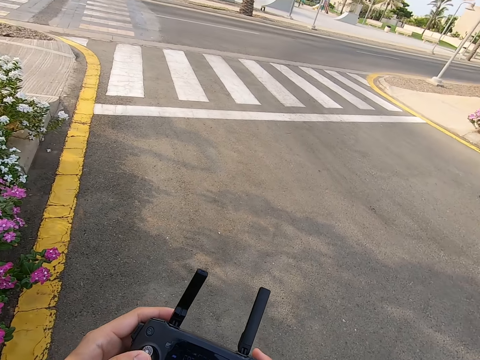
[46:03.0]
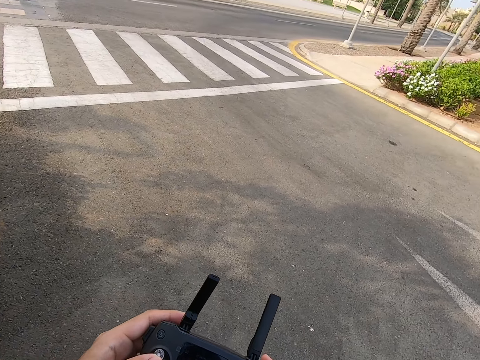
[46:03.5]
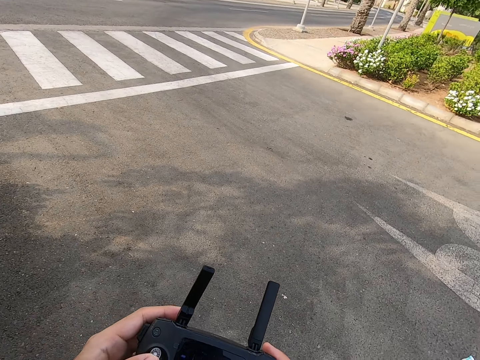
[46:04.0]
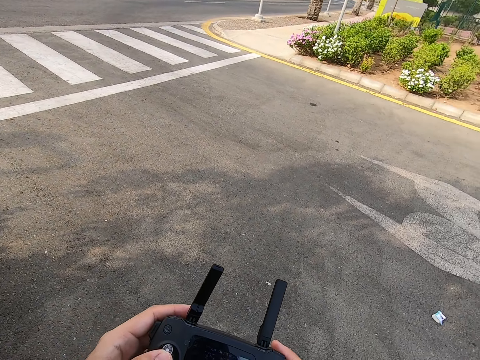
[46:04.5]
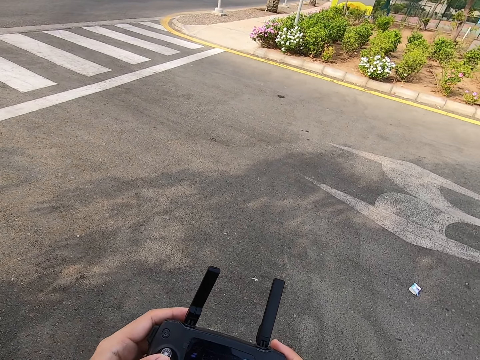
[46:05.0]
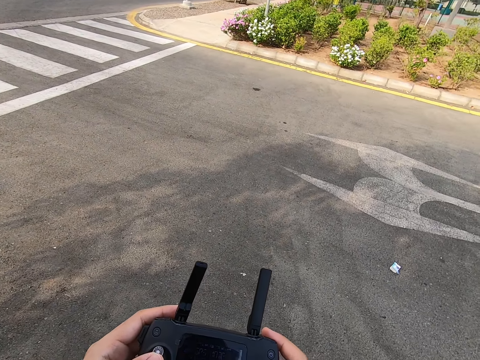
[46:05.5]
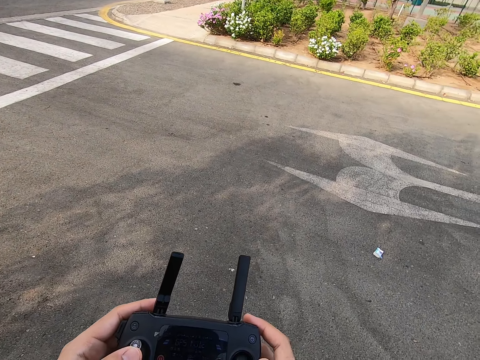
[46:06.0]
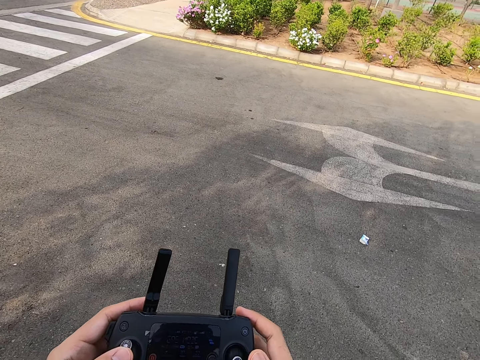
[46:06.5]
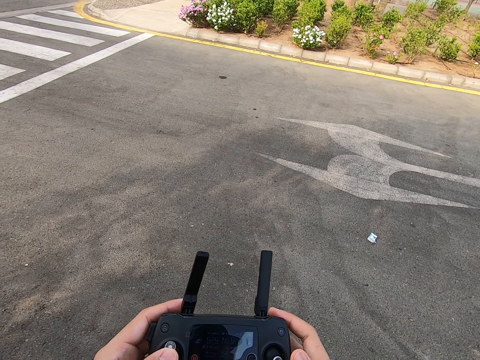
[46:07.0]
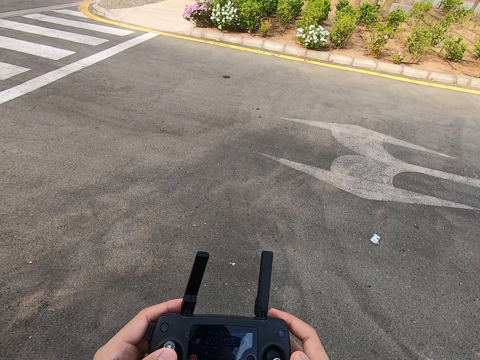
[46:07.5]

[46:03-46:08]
The camera wearer presses the drone controller.

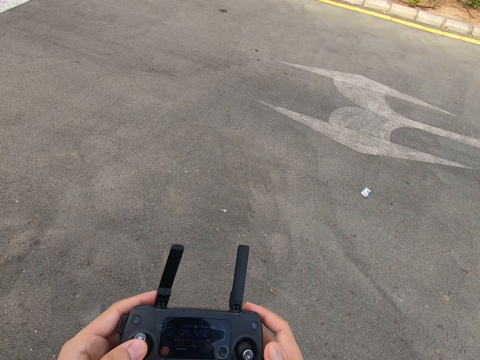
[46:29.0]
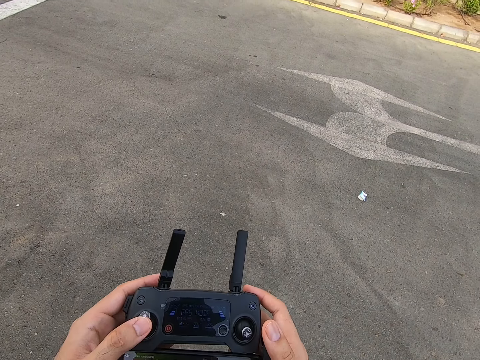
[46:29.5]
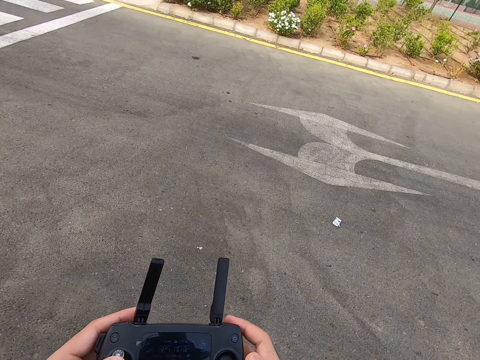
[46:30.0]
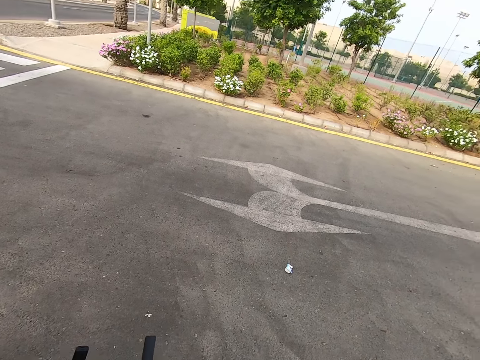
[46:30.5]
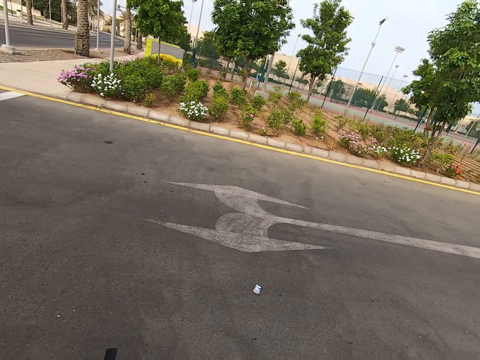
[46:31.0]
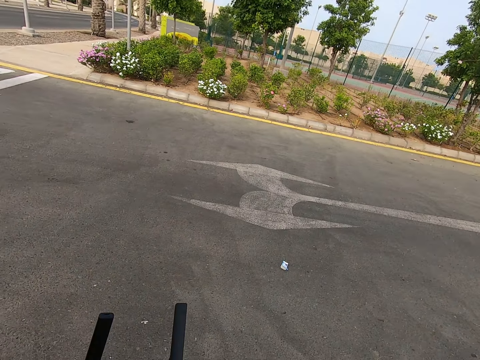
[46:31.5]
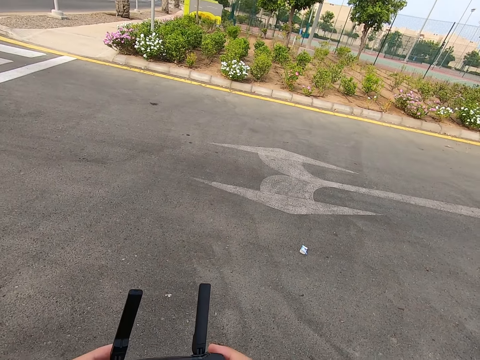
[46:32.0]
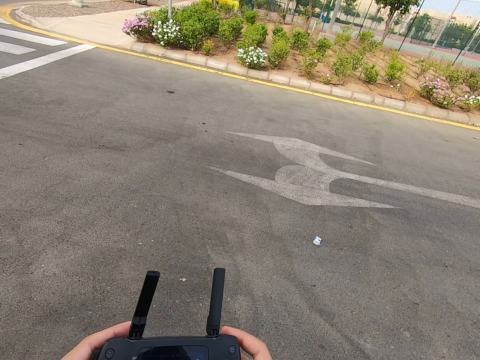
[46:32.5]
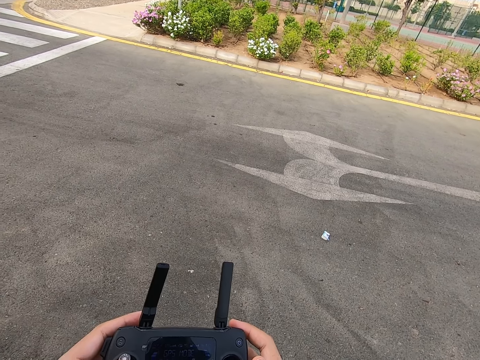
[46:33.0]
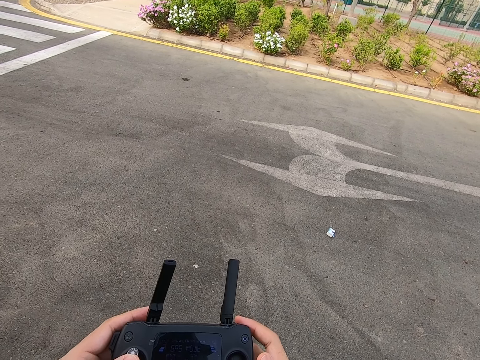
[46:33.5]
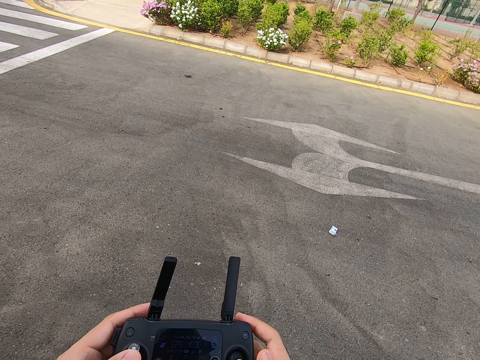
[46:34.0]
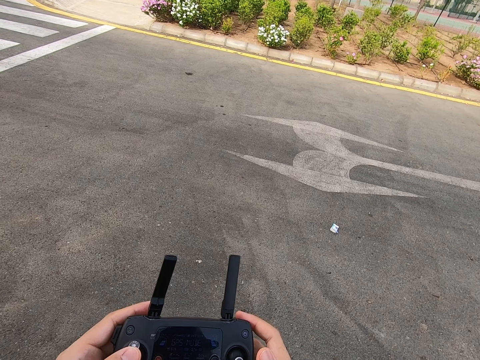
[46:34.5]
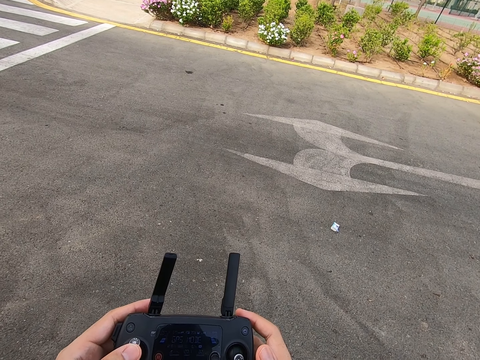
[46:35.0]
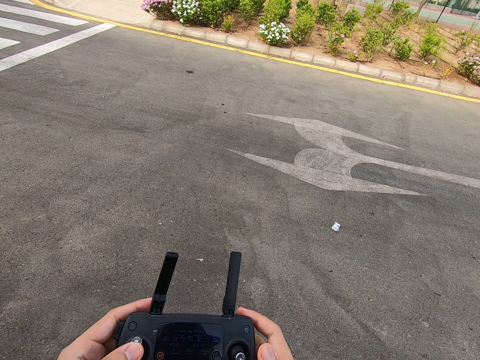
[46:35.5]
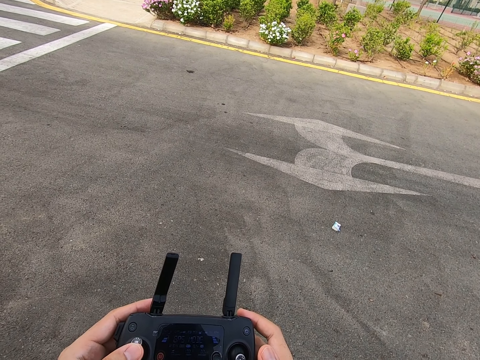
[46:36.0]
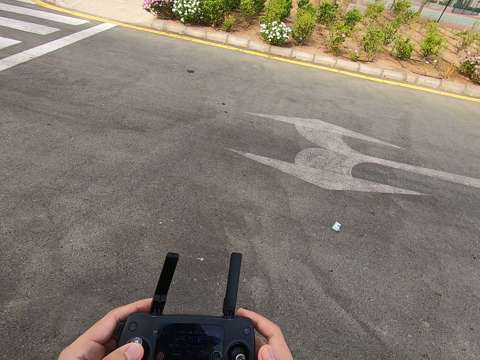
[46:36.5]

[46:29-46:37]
The camera wearer looks around. They press the drone controller.

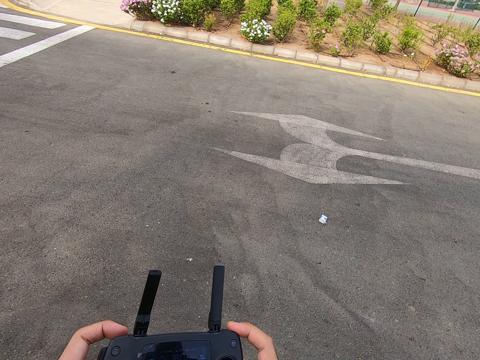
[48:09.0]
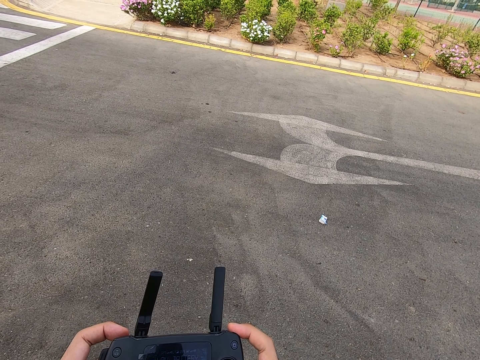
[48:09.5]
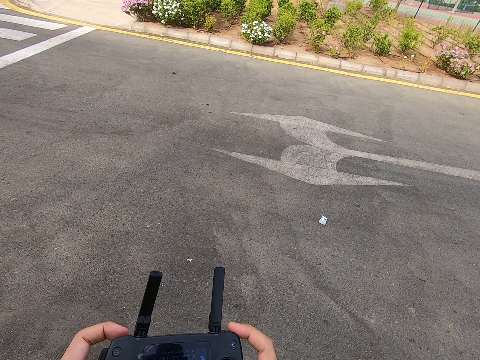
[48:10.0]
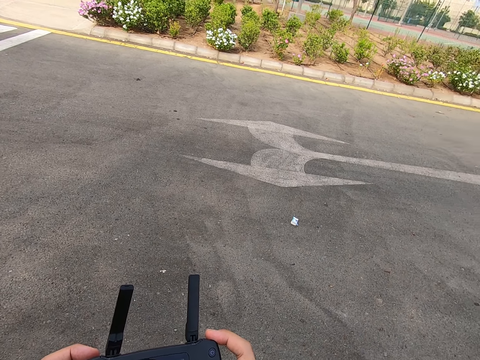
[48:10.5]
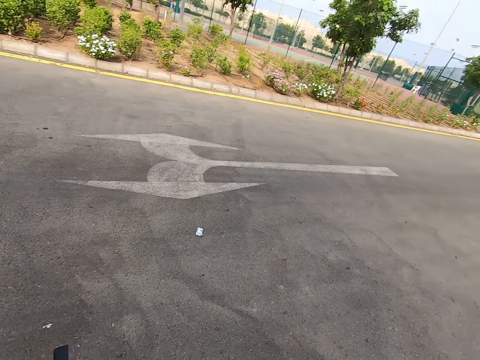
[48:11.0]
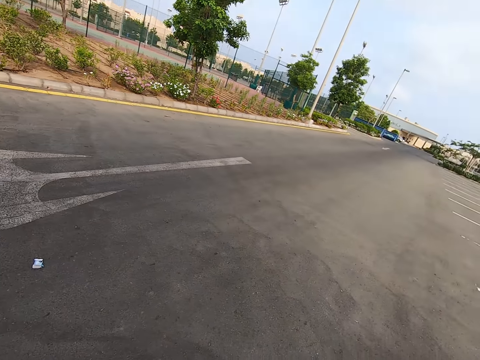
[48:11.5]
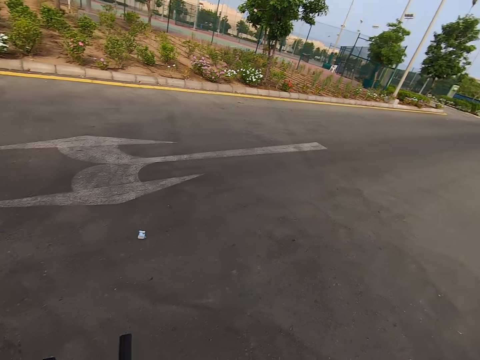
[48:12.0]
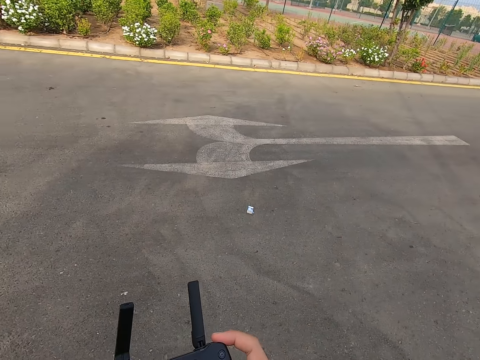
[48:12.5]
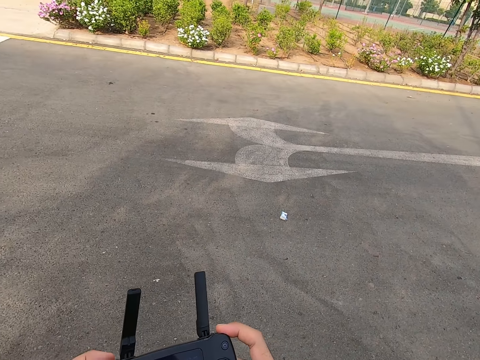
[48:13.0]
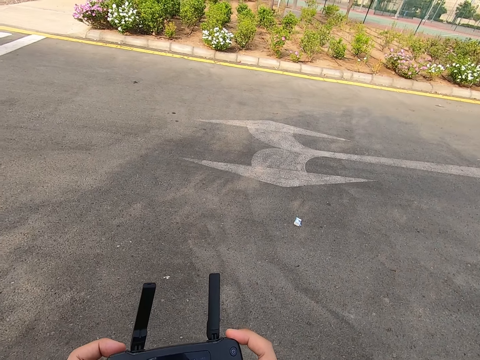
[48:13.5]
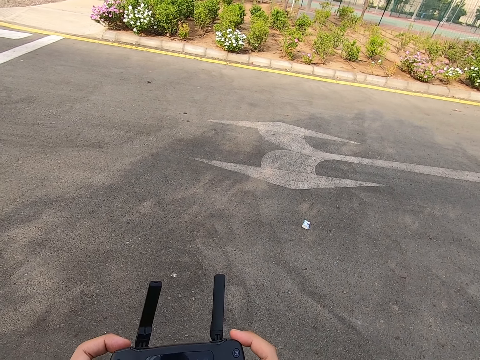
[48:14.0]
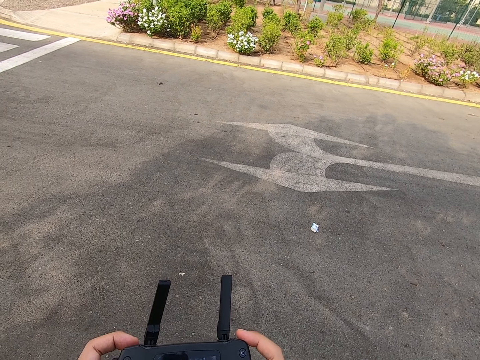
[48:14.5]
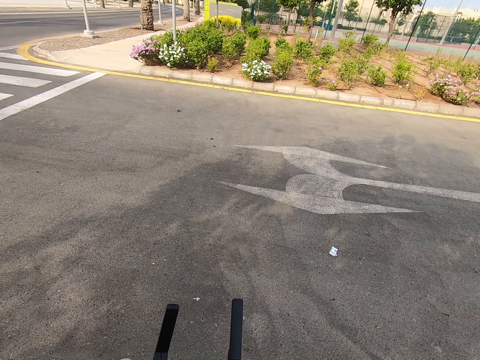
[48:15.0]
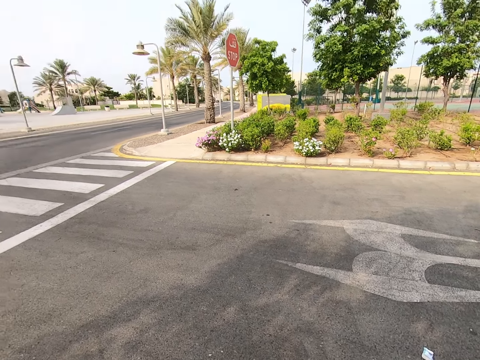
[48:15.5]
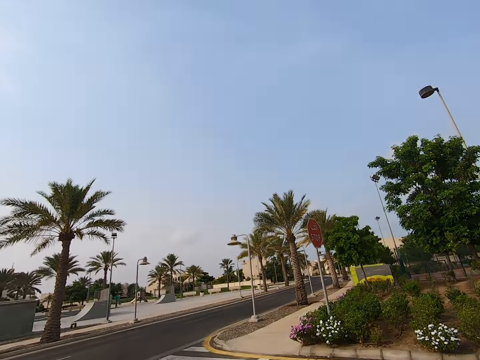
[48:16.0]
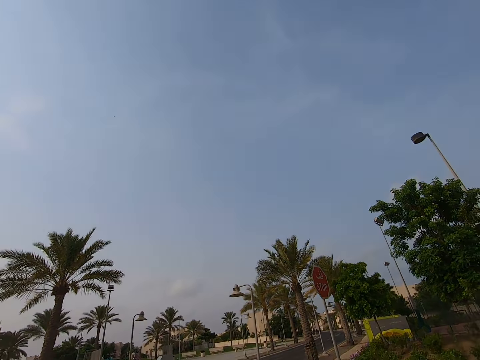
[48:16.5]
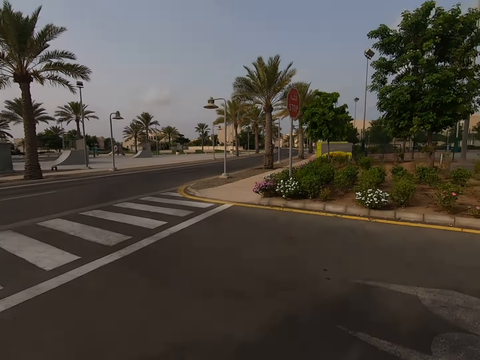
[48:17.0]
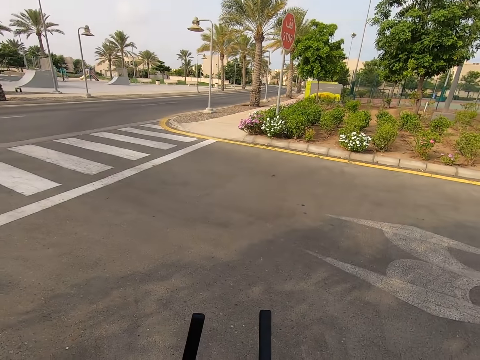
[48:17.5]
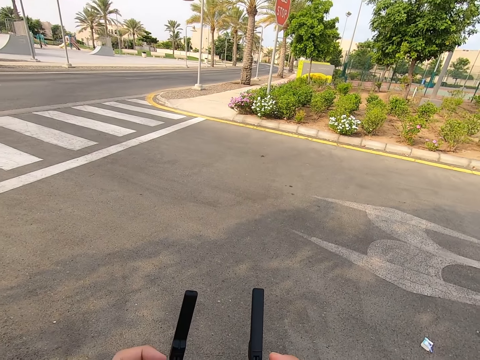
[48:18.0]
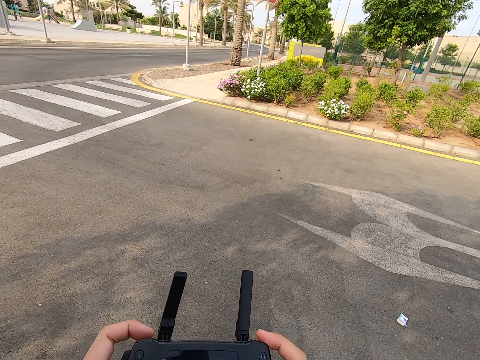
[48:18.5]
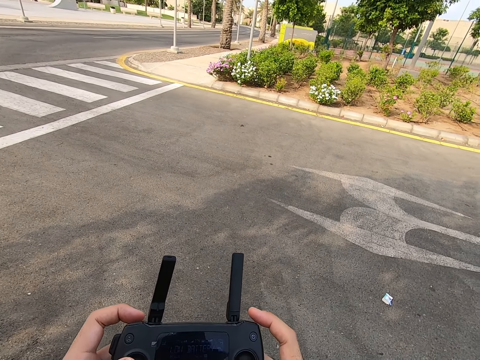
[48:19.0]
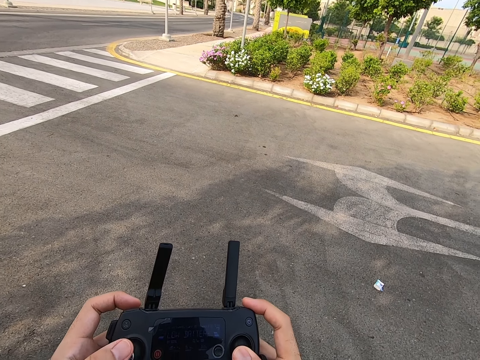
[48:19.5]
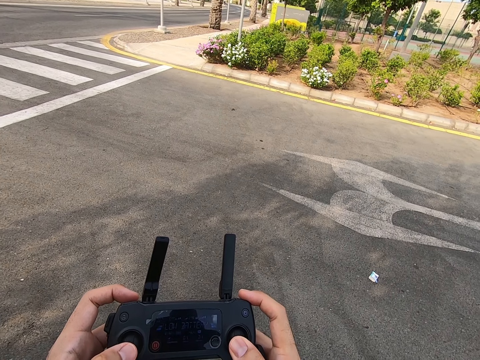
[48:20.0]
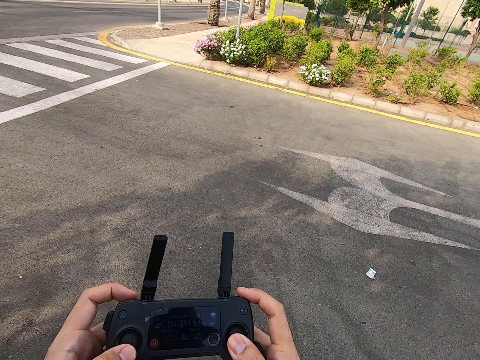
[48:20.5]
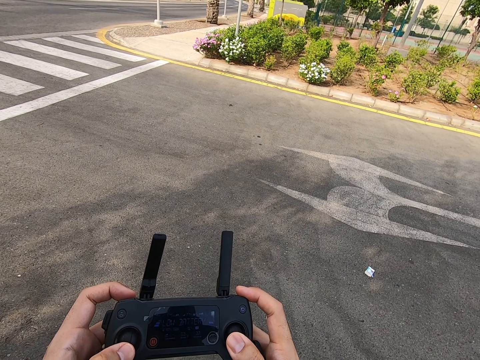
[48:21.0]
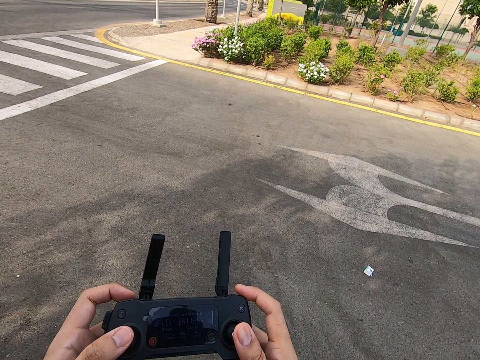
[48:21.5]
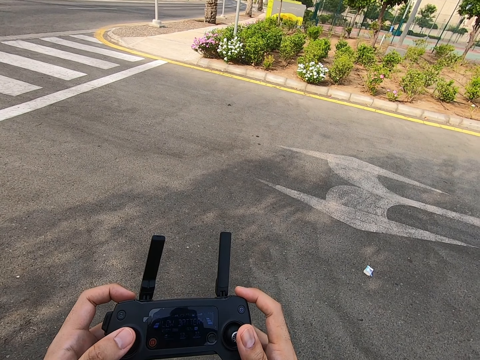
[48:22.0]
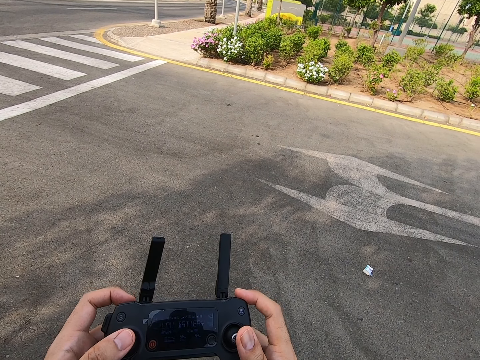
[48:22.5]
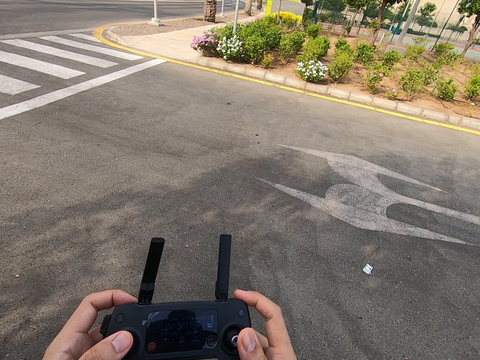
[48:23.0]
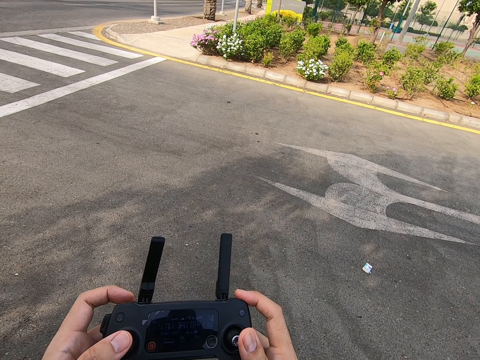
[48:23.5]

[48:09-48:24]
The camera wearer looks around. They press the drone controller. They look around. They press the drone controller.
